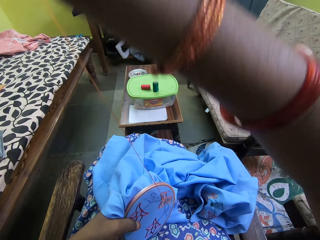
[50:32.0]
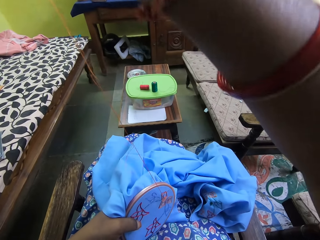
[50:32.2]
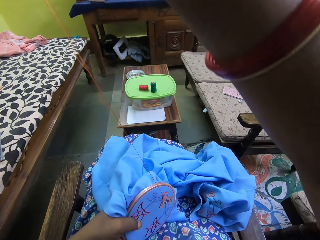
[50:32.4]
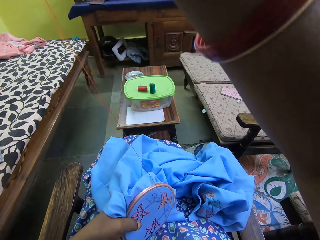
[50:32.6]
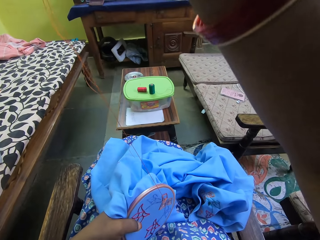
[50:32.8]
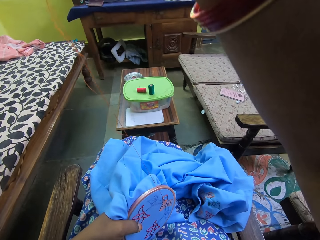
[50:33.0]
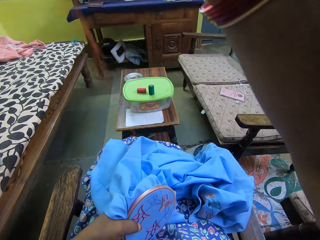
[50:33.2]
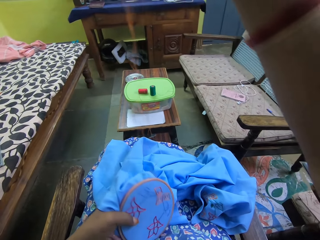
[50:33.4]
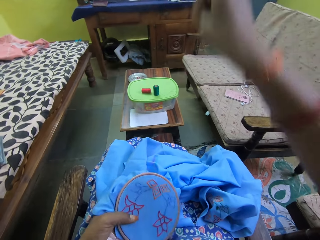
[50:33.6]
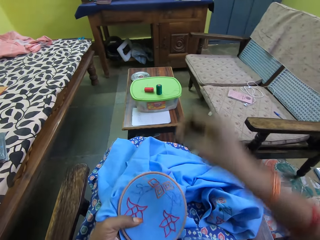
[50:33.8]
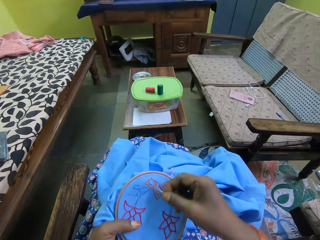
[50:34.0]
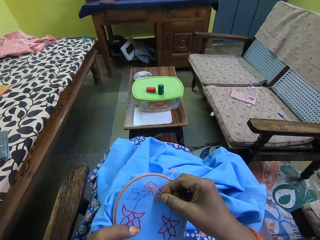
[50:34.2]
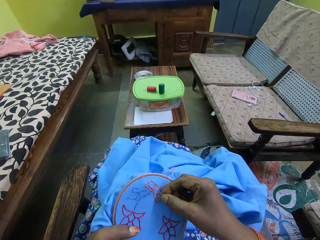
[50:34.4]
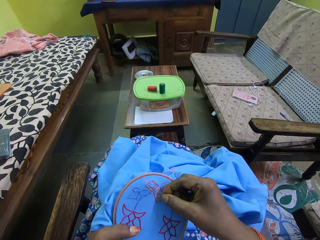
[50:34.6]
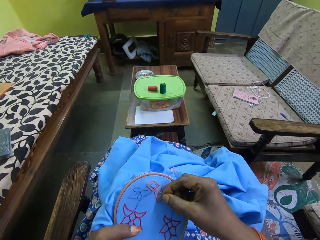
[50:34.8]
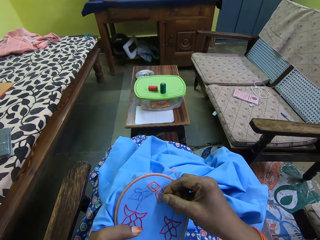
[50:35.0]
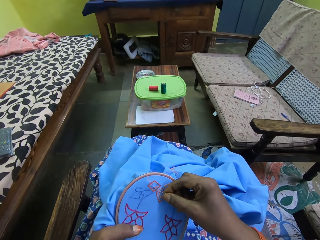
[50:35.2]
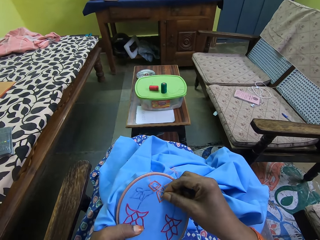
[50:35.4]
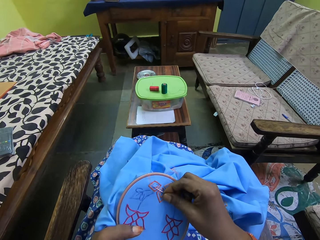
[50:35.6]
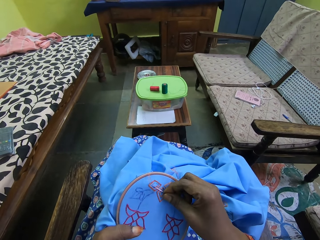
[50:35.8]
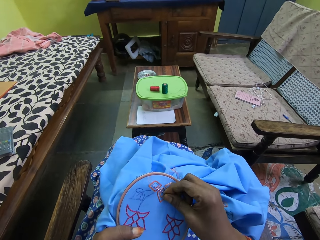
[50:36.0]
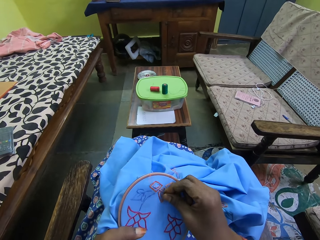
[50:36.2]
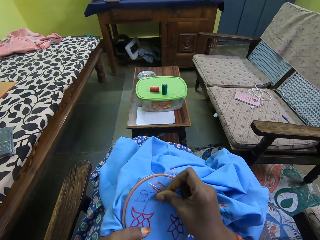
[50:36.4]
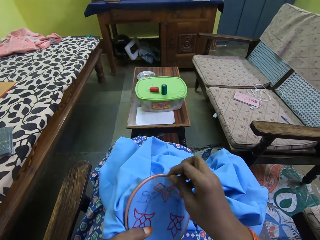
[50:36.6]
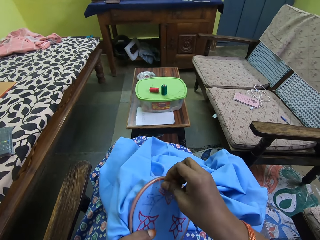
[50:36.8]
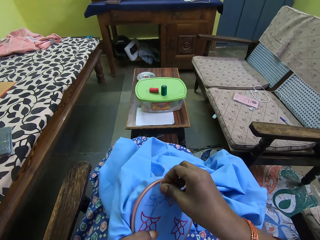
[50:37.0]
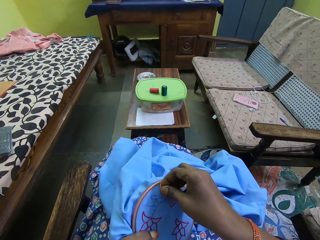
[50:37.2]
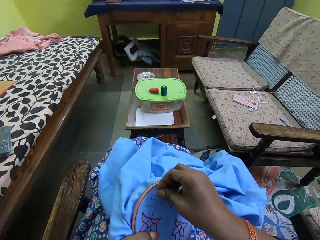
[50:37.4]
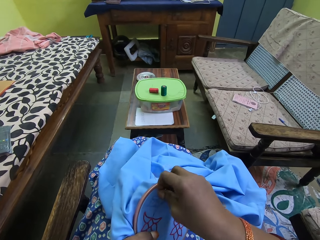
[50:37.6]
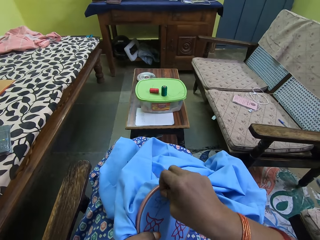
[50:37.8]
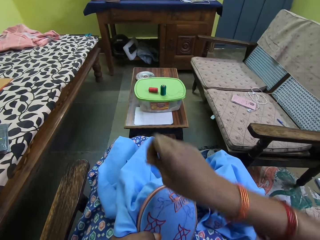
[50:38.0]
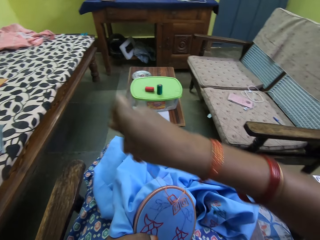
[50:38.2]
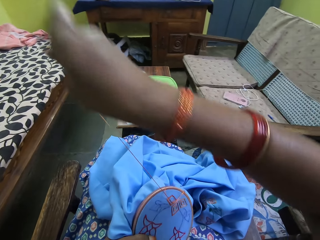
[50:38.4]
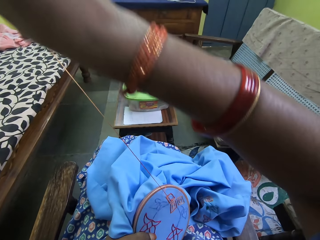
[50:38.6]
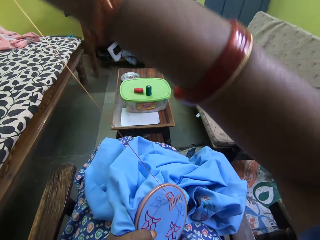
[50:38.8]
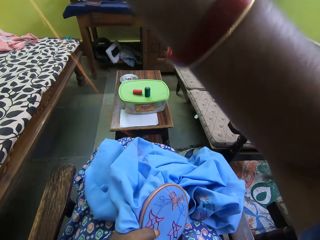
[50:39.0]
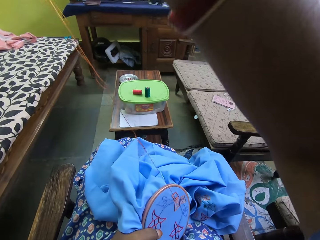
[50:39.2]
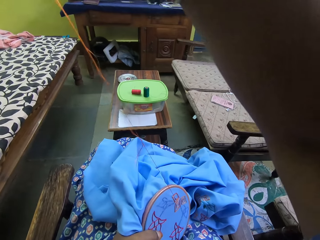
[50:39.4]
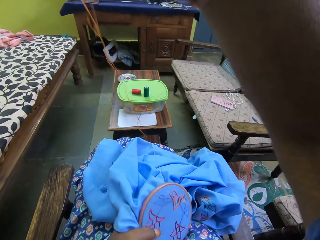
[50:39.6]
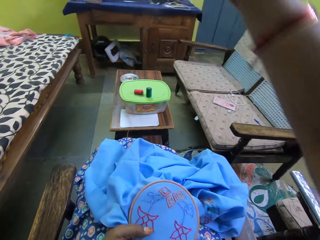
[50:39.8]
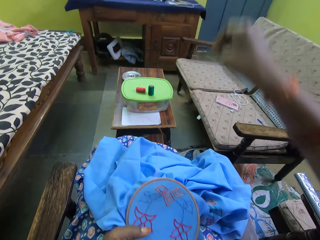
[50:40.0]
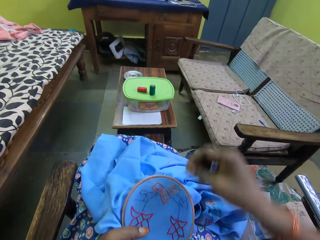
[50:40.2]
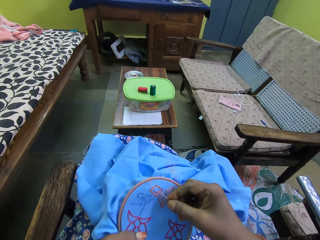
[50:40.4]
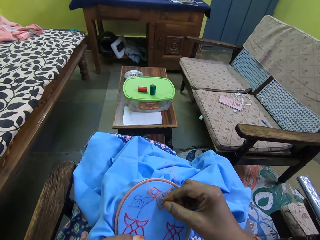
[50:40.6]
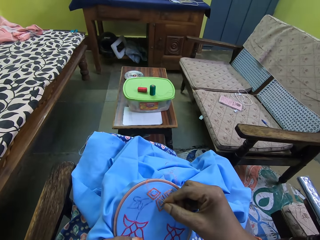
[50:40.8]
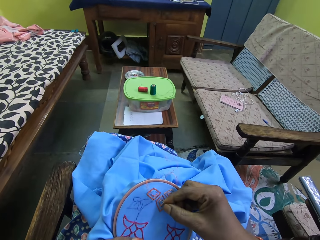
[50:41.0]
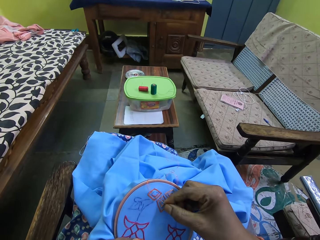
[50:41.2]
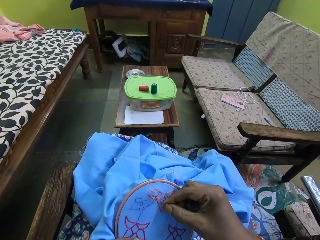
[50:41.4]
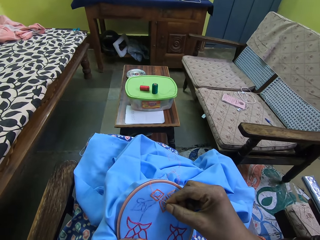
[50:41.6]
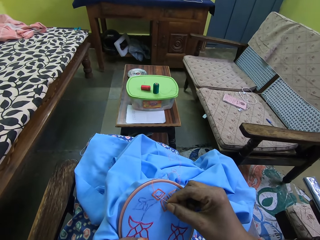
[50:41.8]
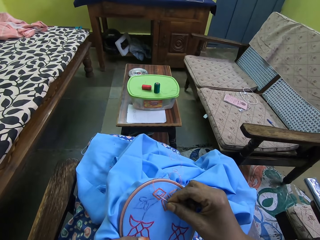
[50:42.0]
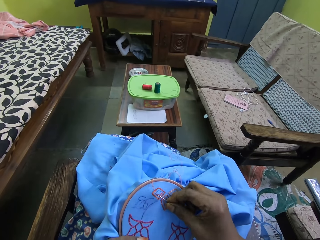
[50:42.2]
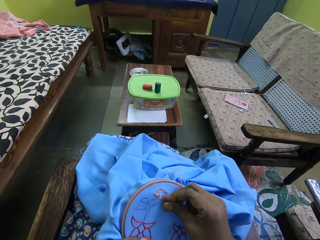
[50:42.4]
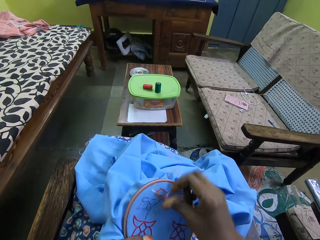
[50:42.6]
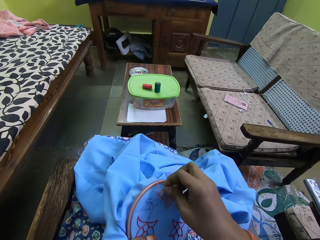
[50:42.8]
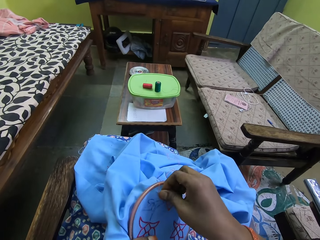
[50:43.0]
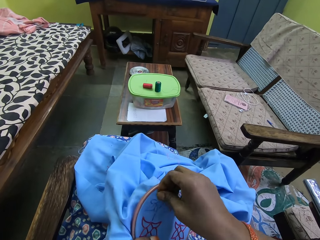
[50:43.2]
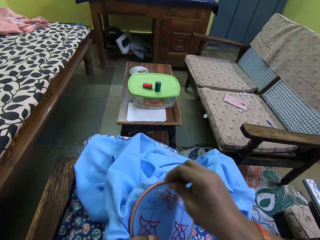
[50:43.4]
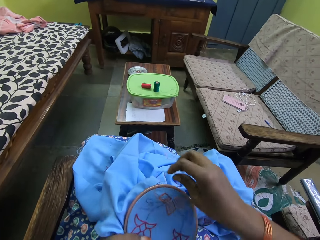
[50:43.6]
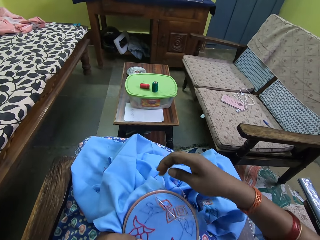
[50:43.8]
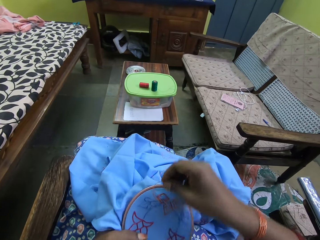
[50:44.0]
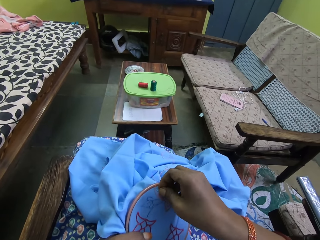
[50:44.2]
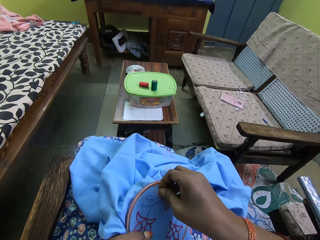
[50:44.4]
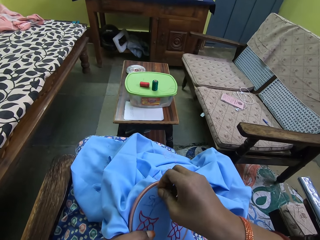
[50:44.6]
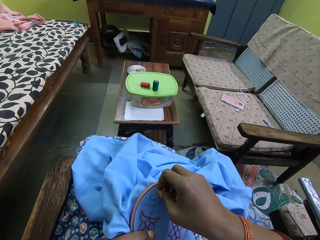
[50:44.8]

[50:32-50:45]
The camera wearer sews fabric with a needle. They sew the fabric with the needle again.

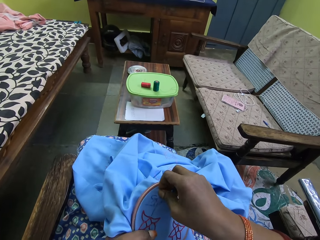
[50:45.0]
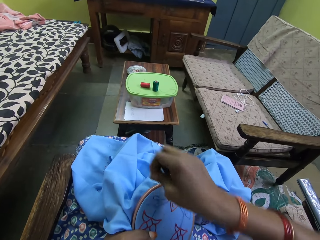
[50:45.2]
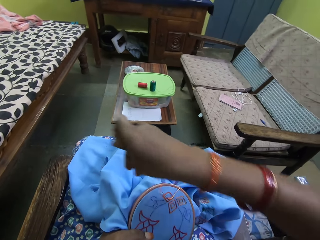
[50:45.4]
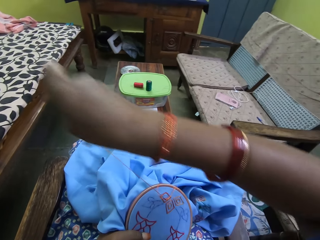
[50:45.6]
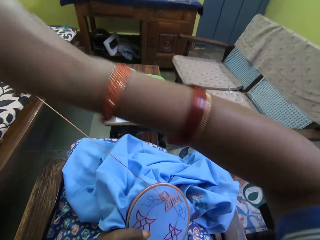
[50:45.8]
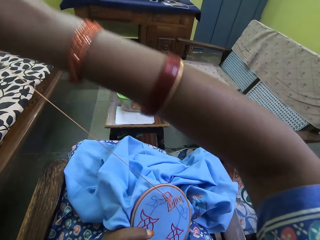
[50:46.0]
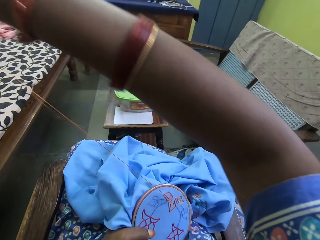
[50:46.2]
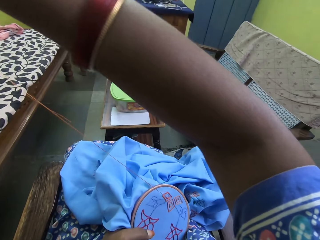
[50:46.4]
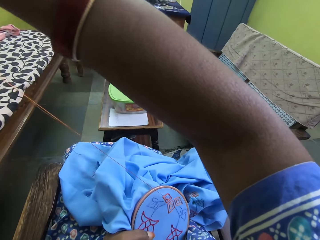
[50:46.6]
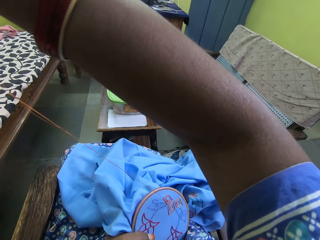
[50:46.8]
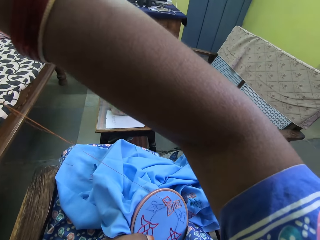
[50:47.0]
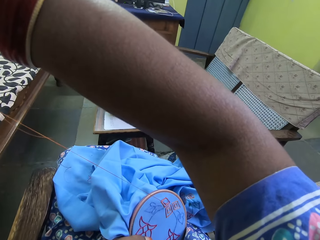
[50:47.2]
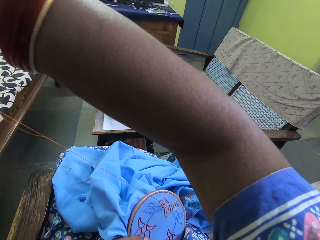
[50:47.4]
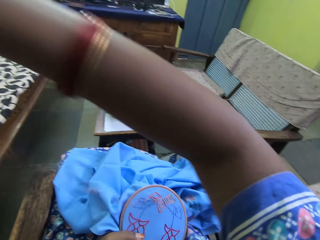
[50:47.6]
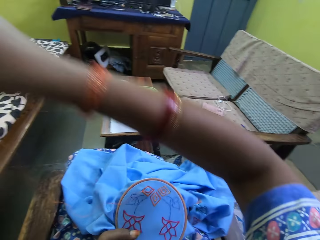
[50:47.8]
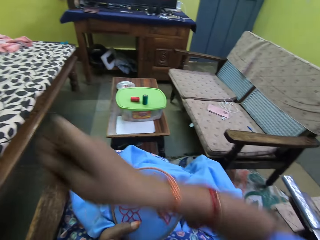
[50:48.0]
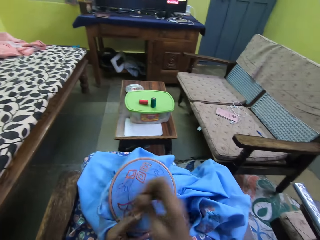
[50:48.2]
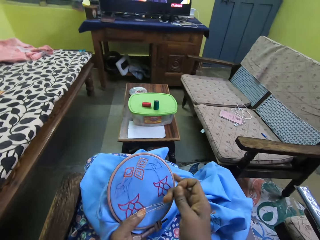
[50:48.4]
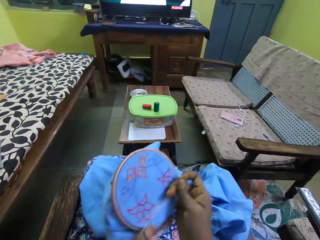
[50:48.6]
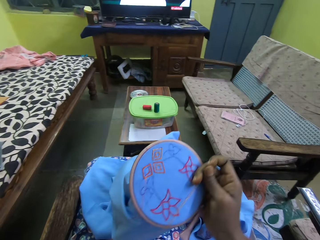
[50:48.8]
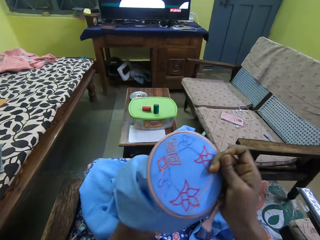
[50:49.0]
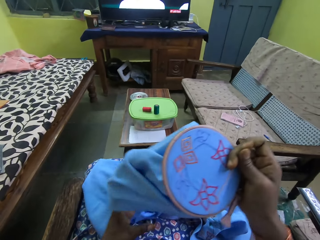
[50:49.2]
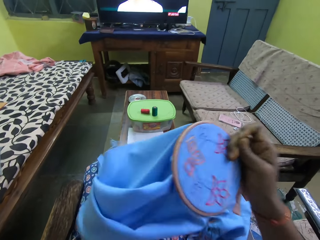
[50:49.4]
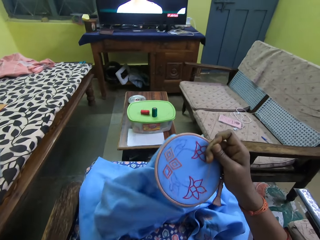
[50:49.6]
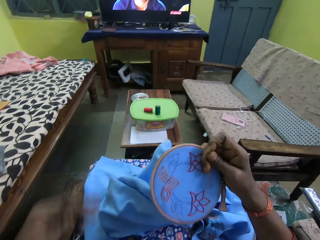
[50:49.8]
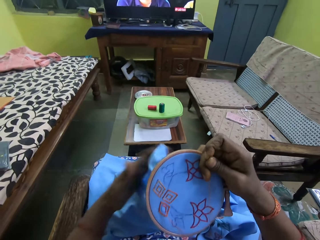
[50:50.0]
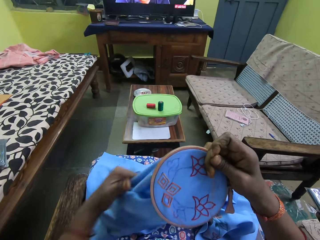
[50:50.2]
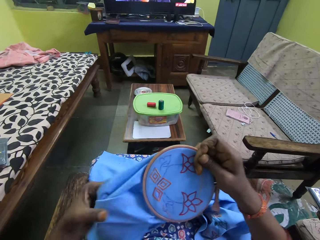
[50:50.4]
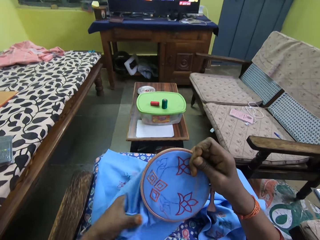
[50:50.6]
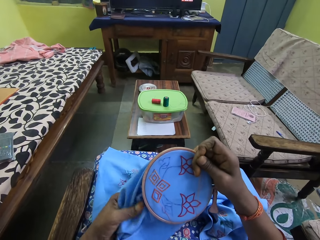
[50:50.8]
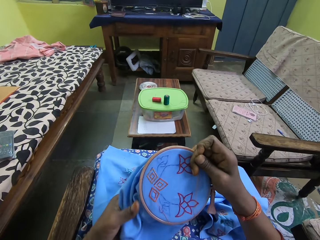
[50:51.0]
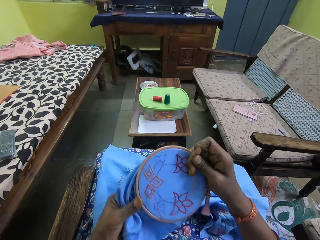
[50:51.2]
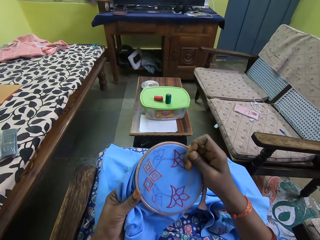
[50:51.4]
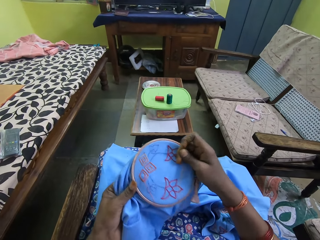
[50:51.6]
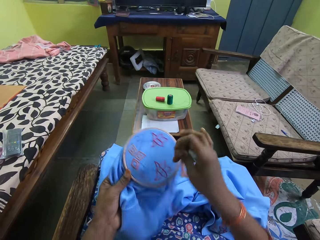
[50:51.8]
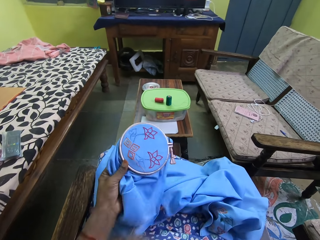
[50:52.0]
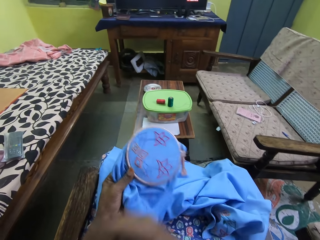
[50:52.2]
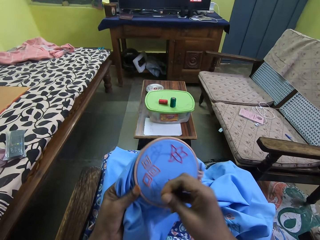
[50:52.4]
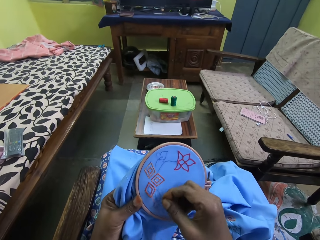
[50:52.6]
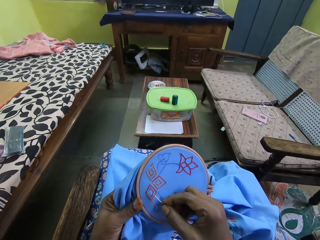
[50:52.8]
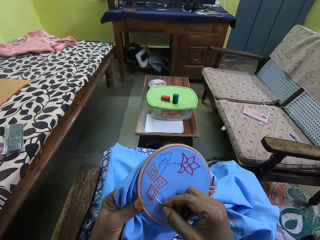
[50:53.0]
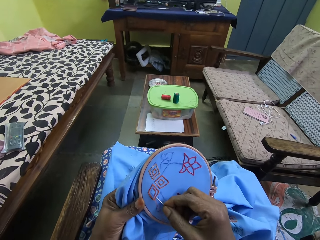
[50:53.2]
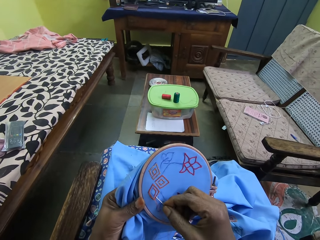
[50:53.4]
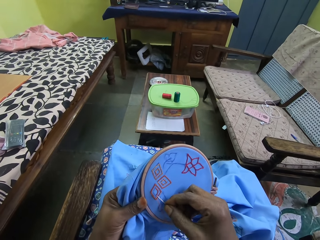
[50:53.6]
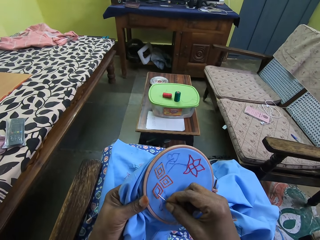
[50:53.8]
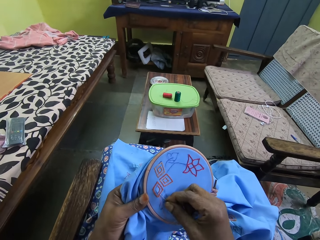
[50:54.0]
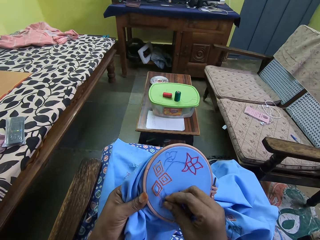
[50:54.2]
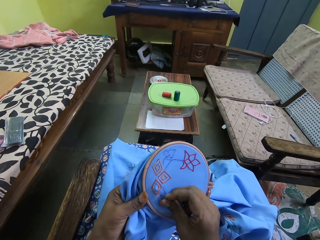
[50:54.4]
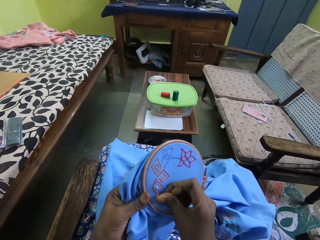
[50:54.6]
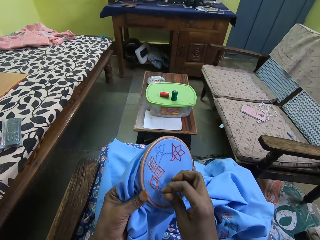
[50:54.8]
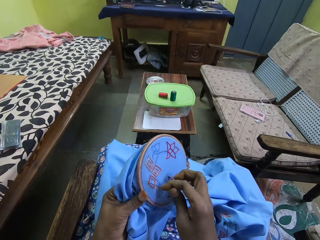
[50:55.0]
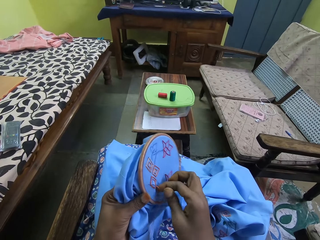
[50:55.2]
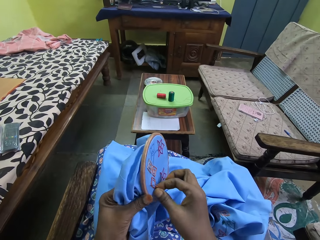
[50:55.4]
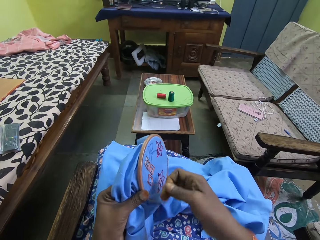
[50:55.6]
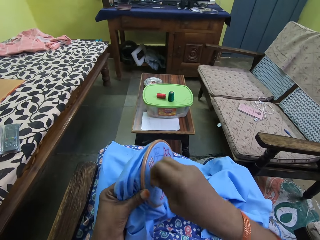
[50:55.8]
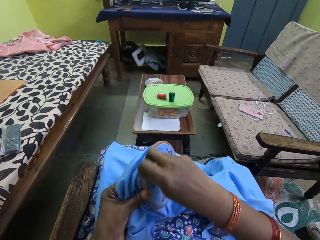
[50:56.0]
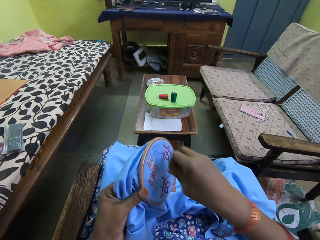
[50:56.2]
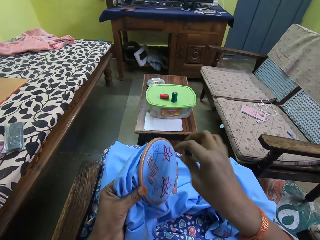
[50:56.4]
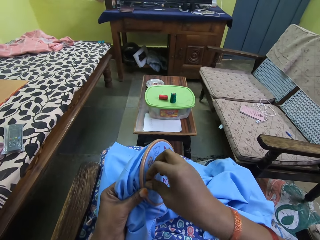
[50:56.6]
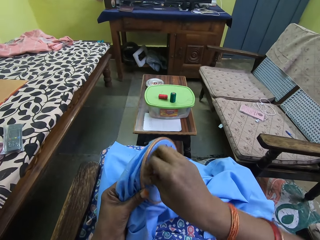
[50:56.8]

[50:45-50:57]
The camera wearer holds the fabric with her right hand. She adjusts the fabric on her lap with her left hand. She holds the fabric in her left hand with her right hand. She embroiders on the fabric in her left hand with the needle in her right hand.
